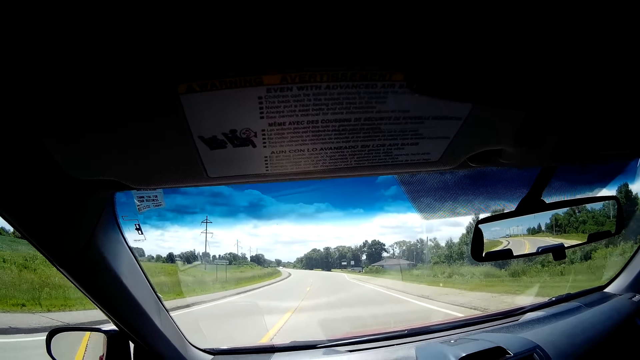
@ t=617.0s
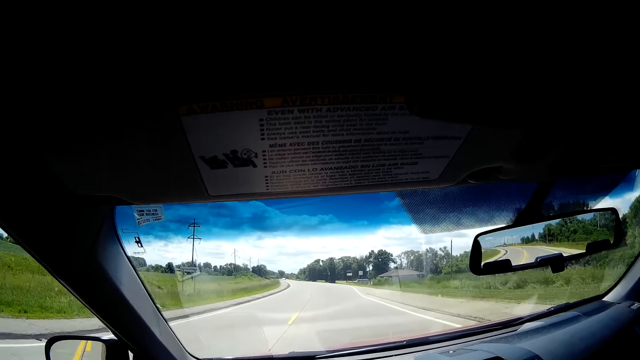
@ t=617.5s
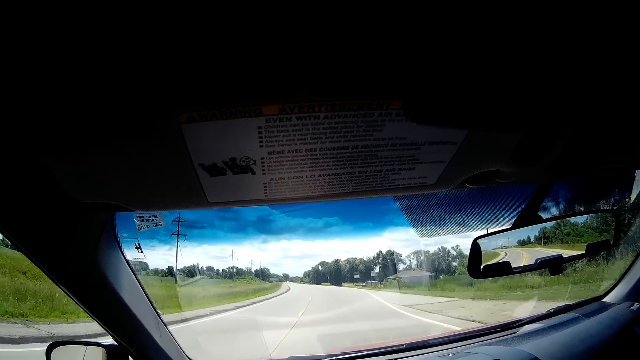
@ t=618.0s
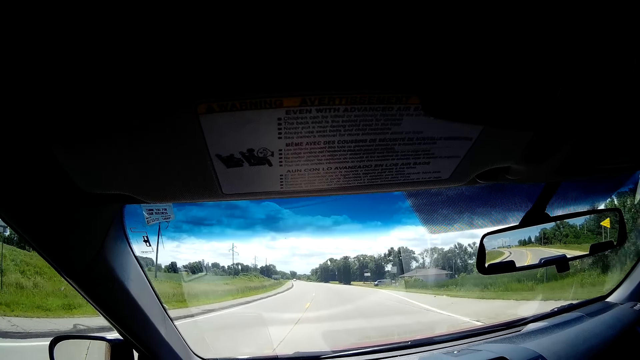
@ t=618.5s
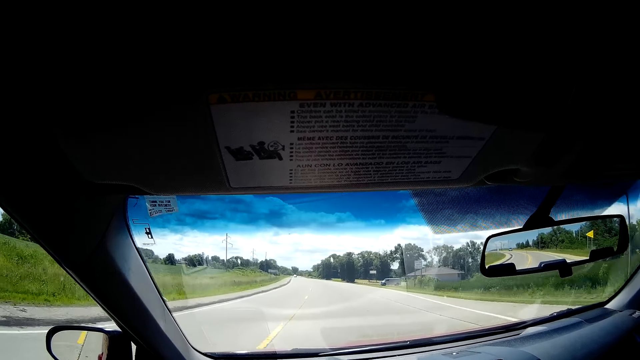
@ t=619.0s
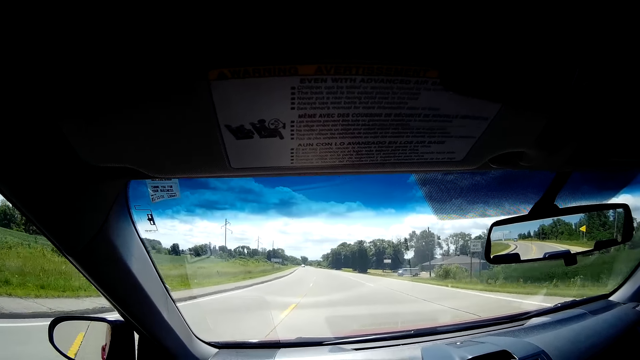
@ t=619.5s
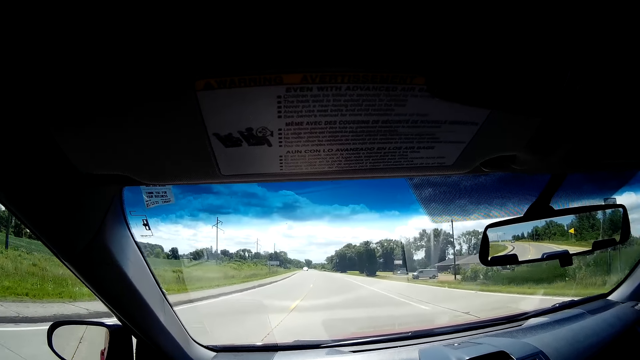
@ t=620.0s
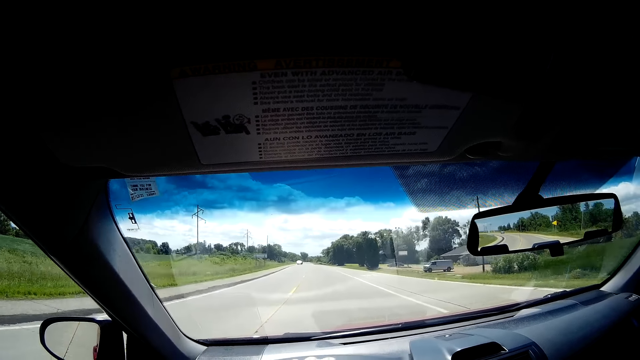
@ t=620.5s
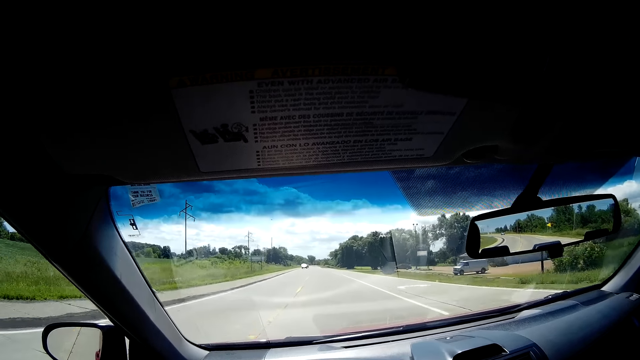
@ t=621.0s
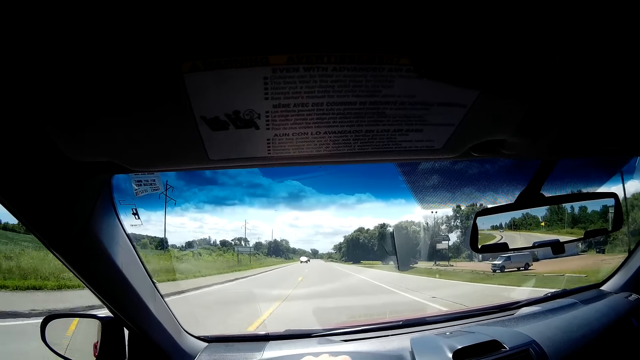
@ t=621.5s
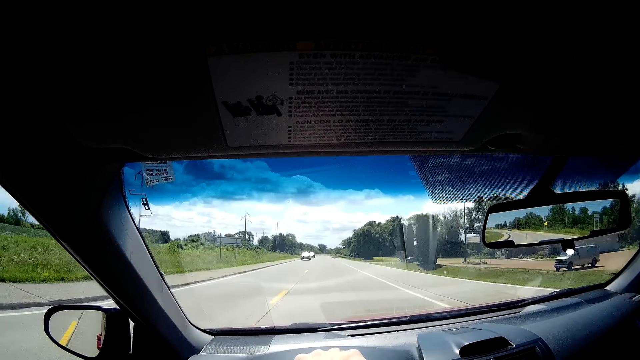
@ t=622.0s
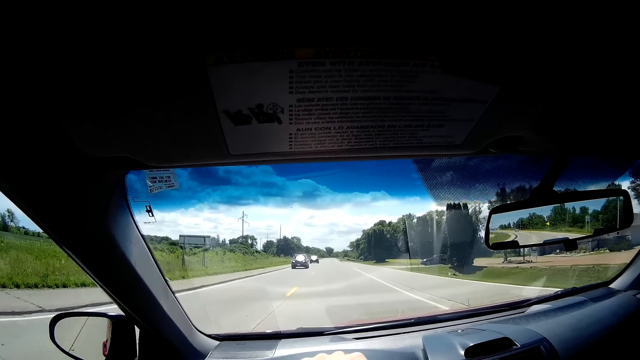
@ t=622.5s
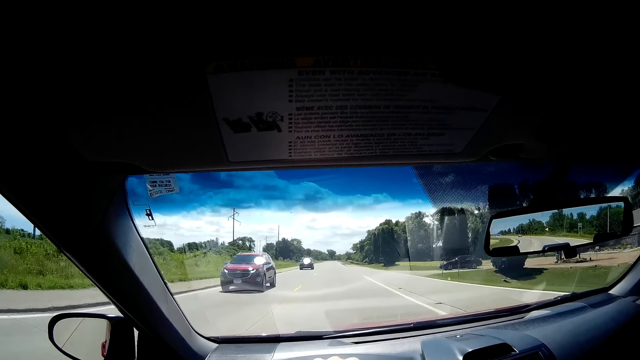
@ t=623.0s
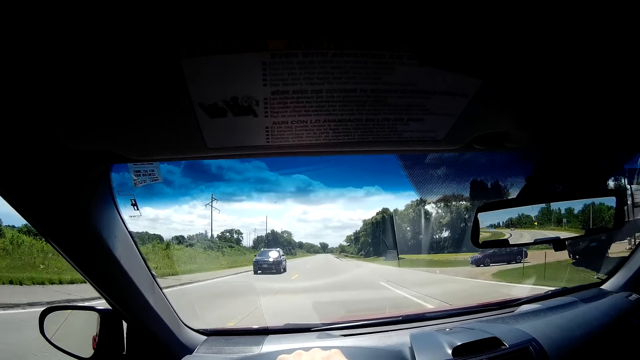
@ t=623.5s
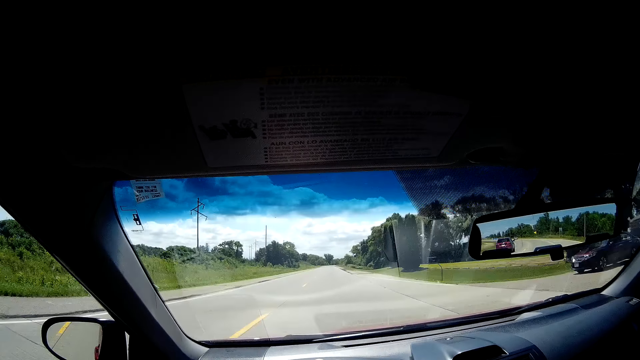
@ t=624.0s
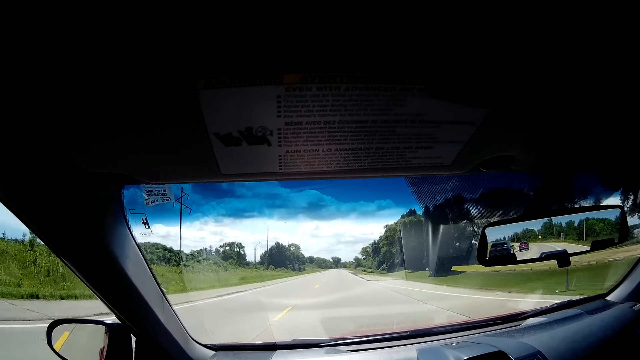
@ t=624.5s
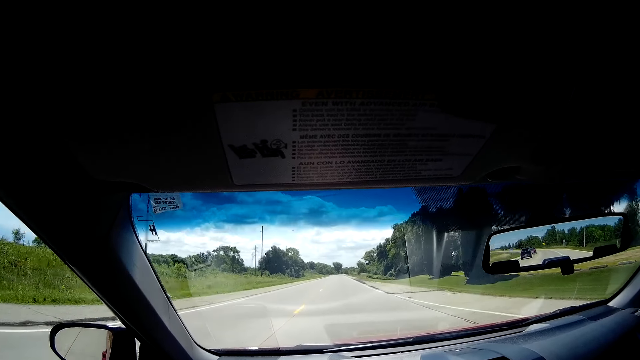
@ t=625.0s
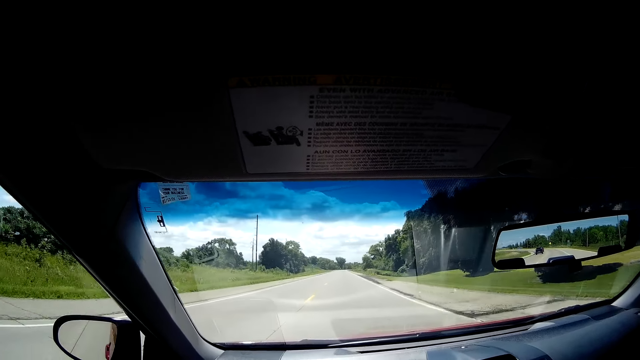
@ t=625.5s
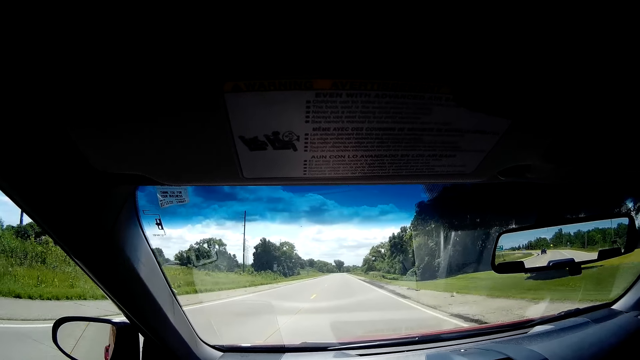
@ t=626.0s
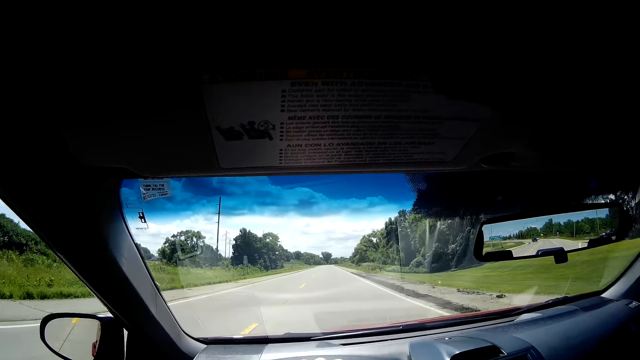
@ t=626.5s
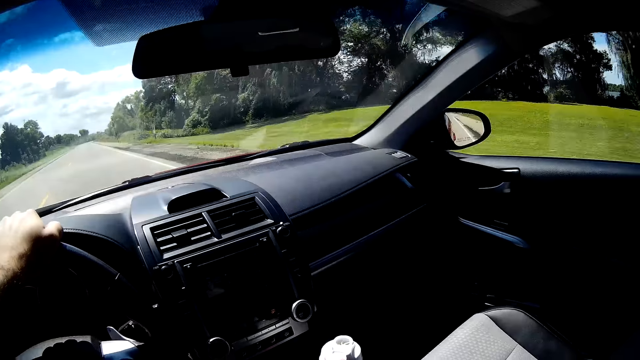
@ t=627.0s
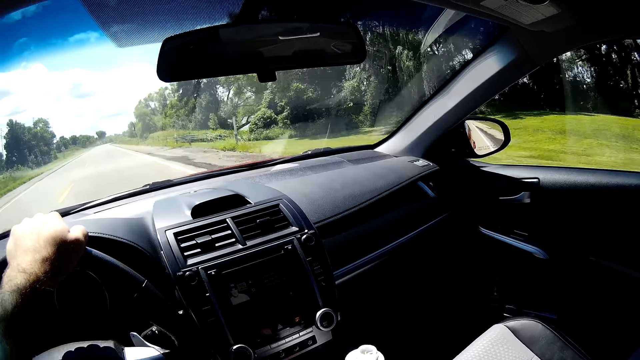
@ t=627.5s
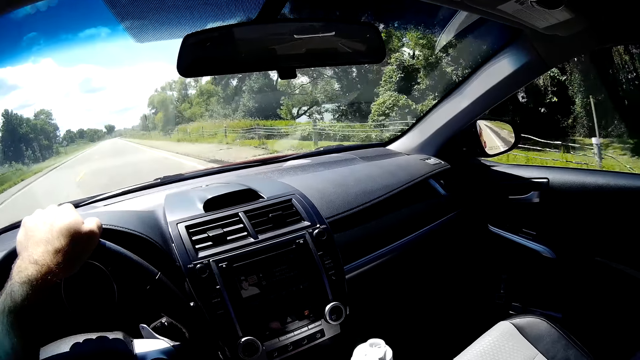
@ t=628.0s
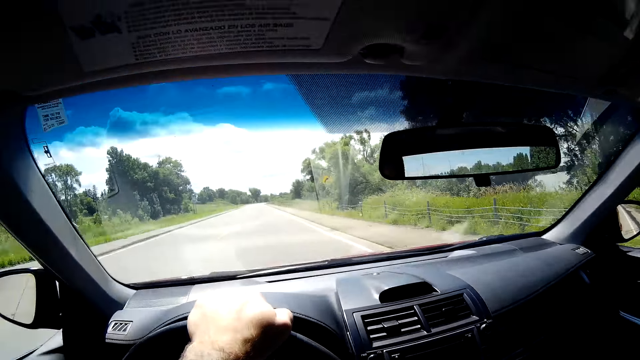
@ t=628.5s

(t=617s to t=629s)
The camera wearer drives by a burgundy car. They drive by a black car.

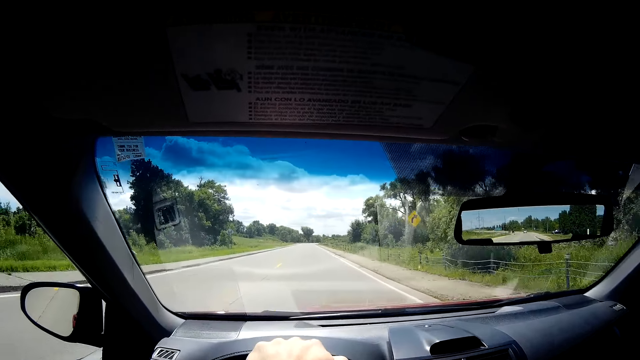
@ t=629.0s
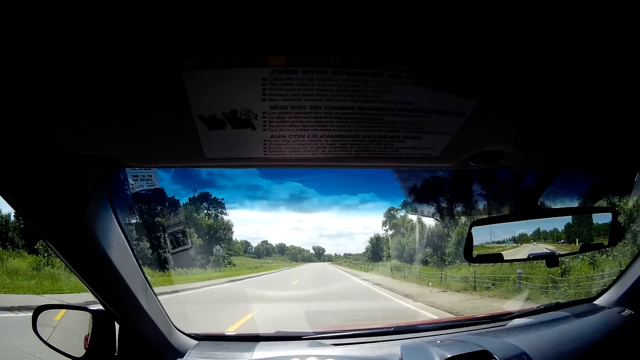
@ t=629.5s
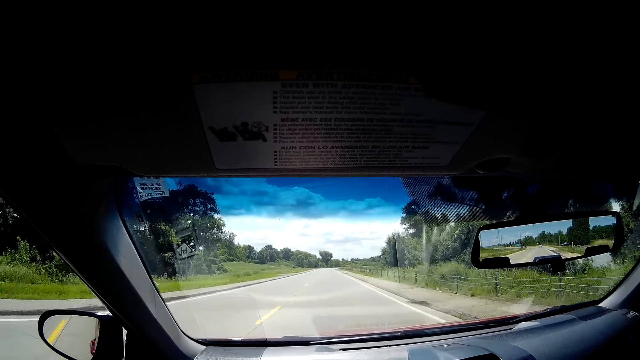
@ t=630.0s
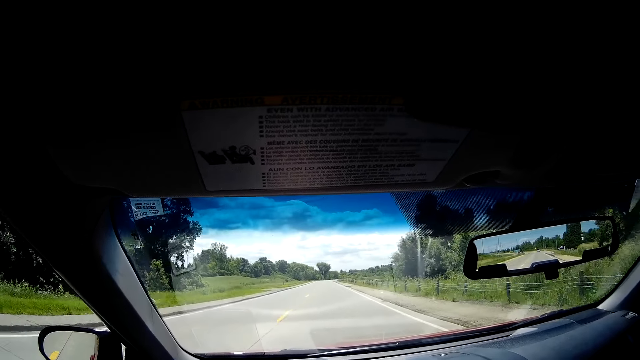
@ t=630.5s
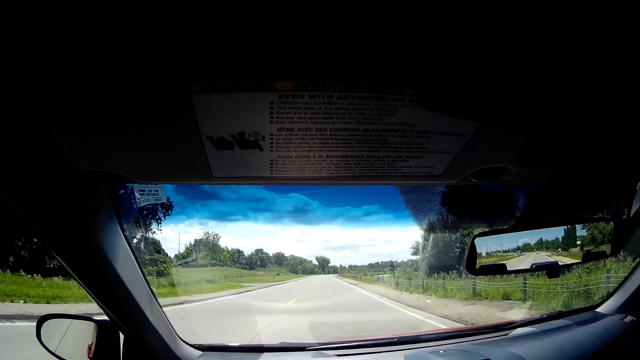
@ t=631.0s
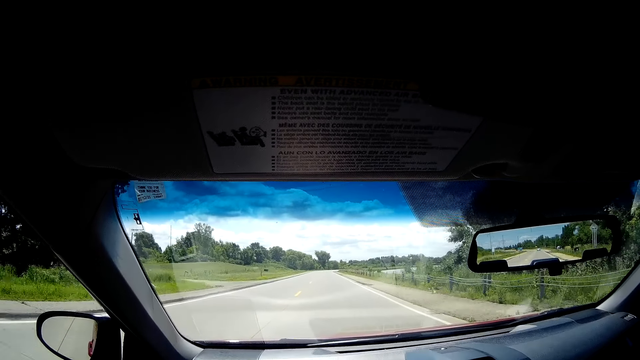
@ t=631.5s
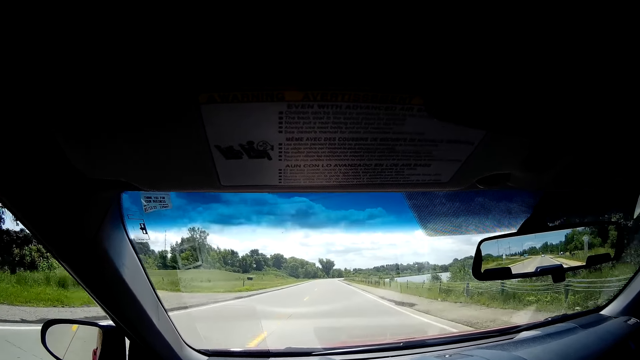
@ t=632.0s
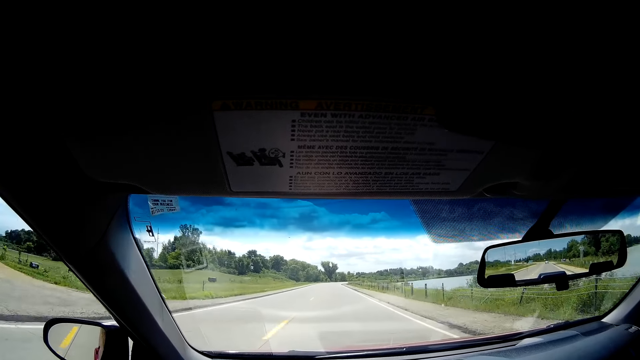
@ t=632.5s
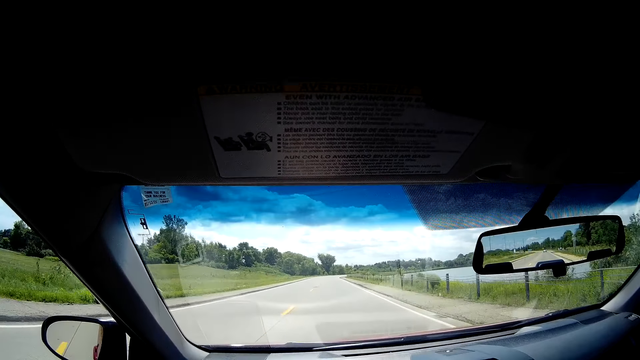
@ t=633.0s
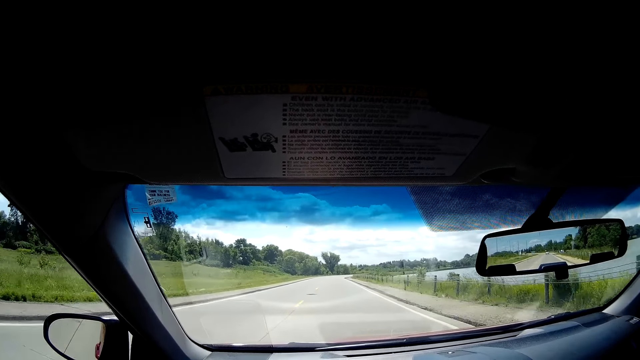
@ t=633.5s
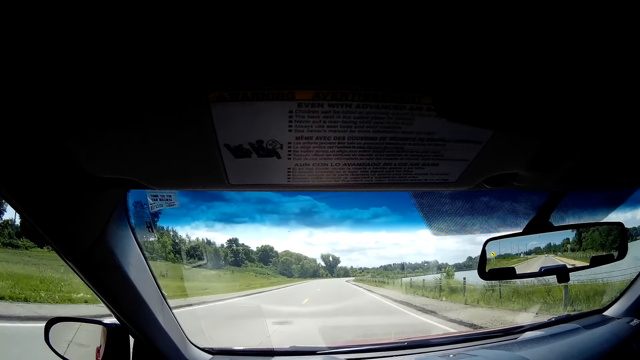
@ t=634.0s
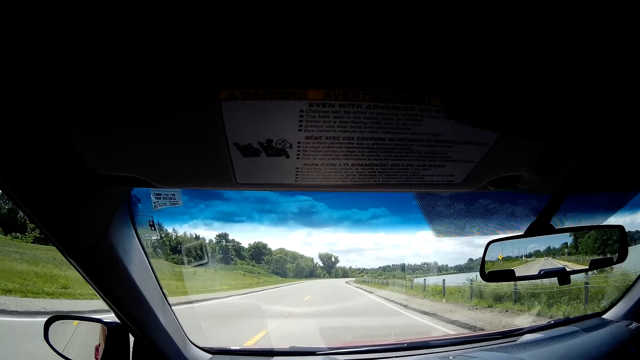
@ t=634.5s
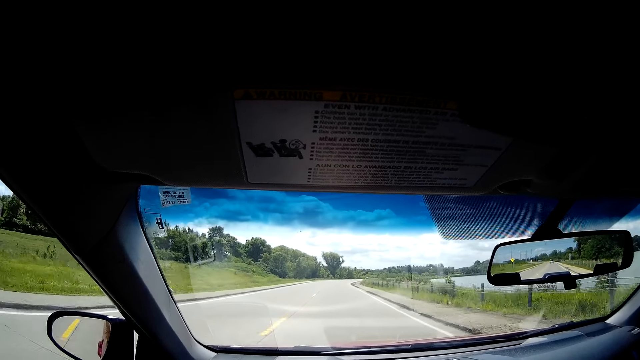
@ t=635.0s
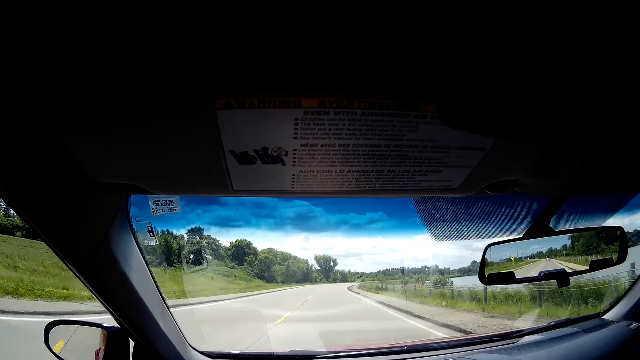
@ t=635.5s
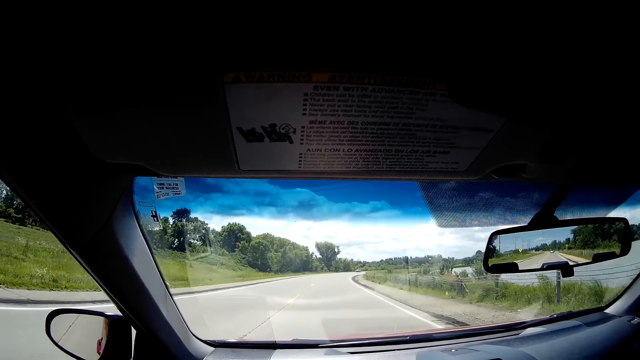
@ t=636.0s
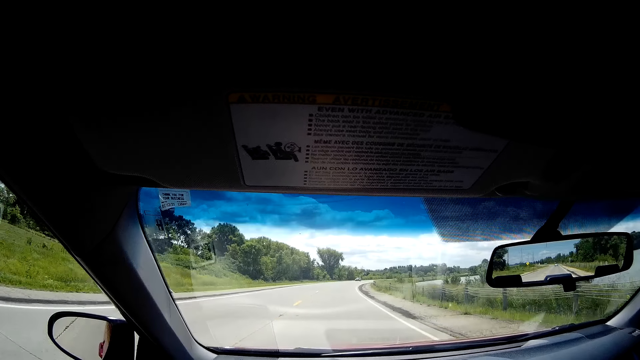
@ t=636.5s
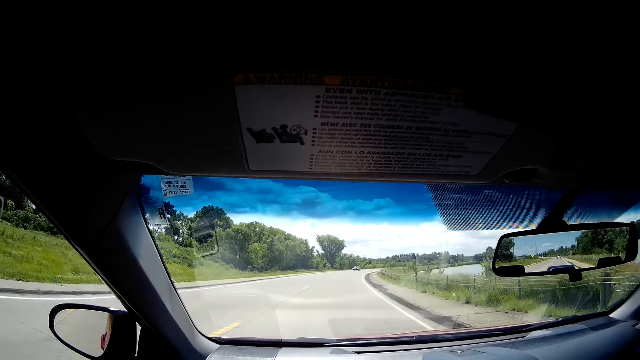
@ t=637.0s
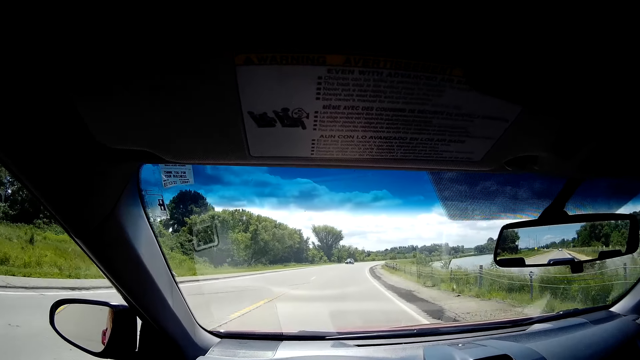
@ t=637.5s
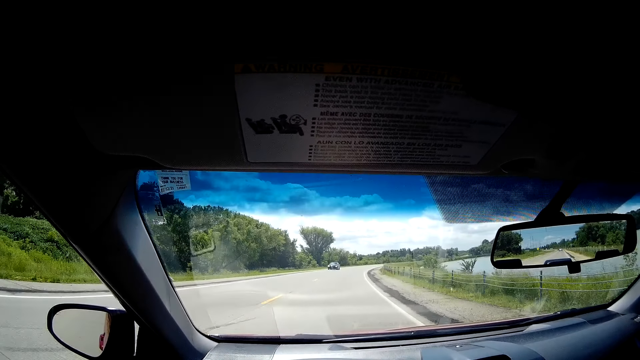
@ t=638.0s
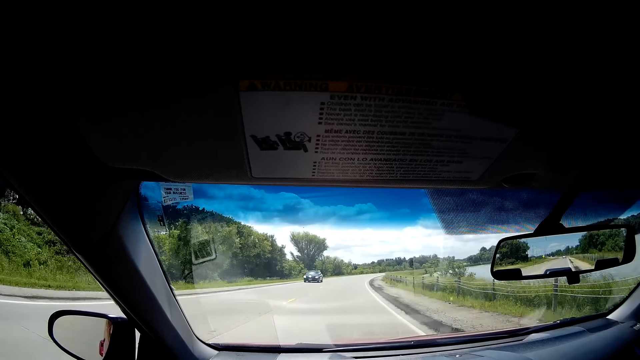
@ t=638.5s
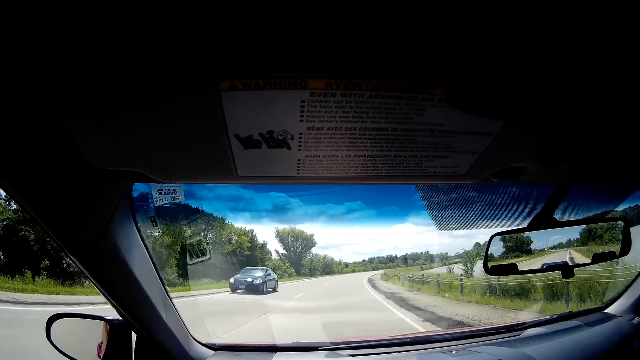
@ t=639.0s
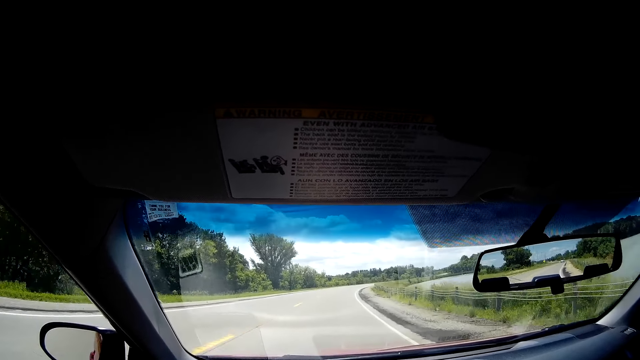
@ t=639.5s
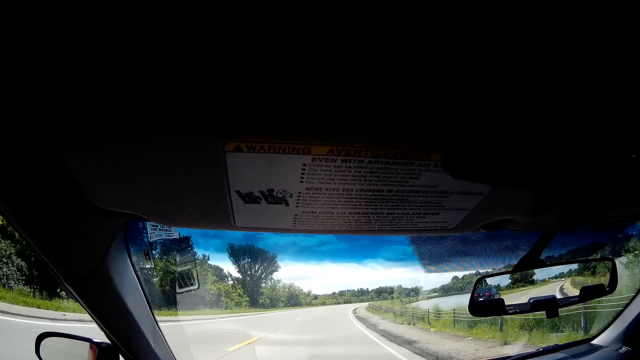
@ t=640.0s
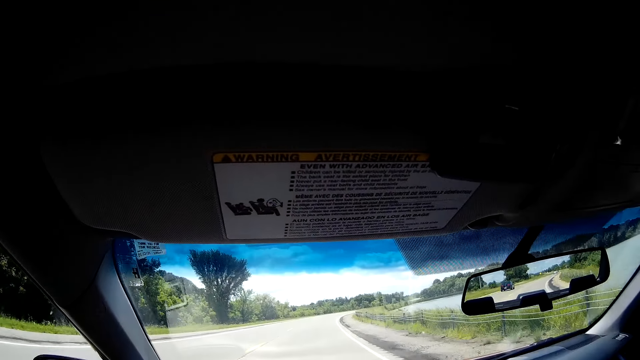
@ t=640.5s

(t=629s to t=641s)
The camera wearer drives by a black car.
